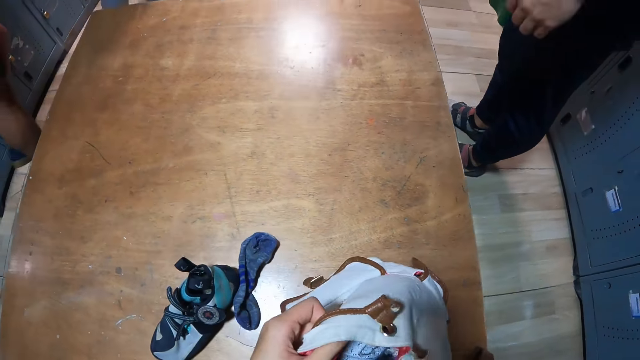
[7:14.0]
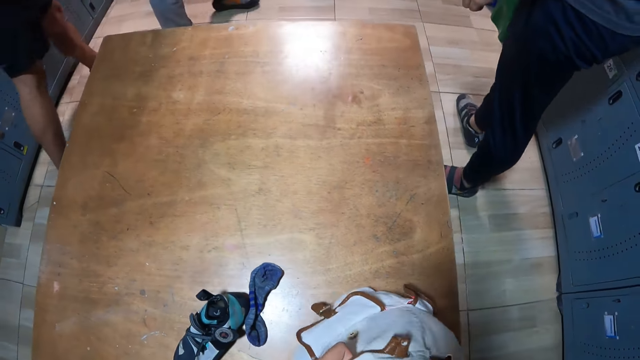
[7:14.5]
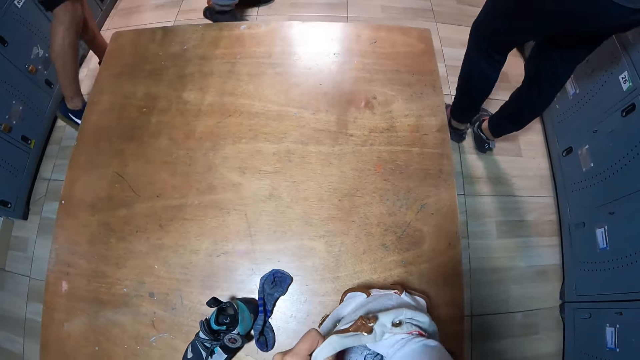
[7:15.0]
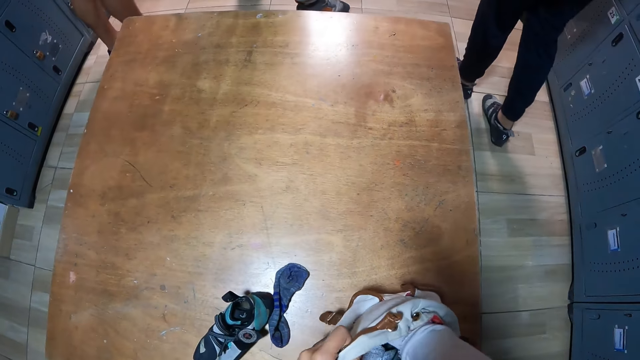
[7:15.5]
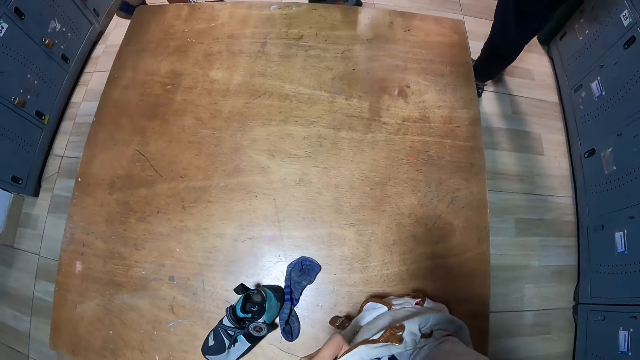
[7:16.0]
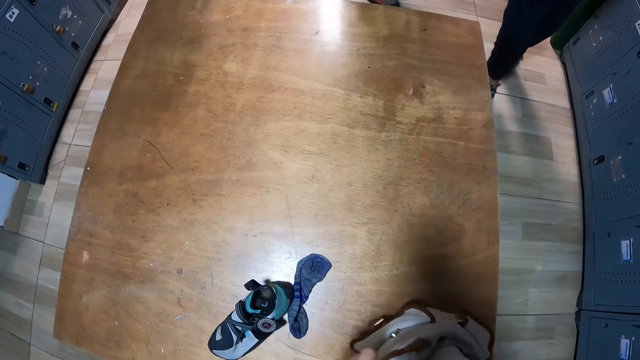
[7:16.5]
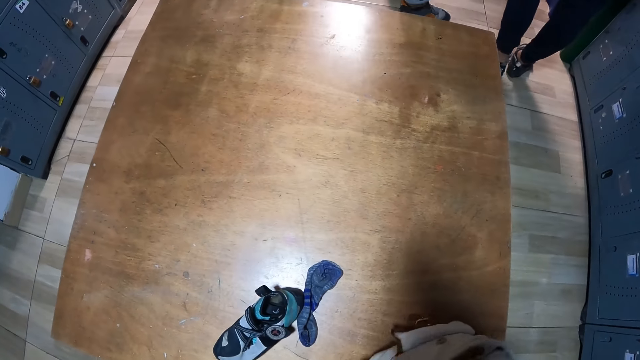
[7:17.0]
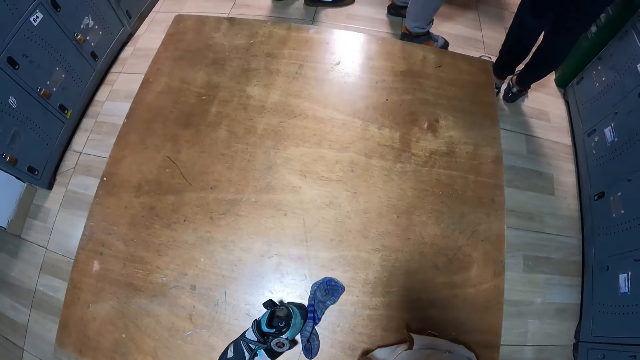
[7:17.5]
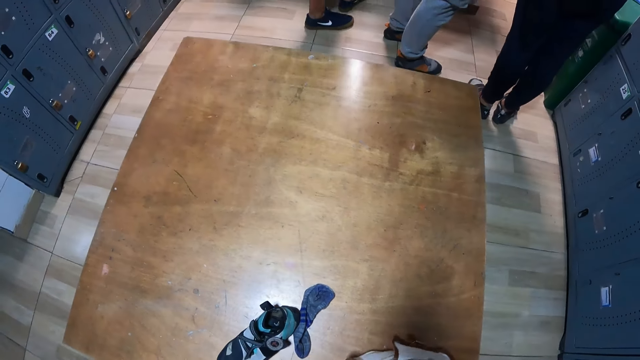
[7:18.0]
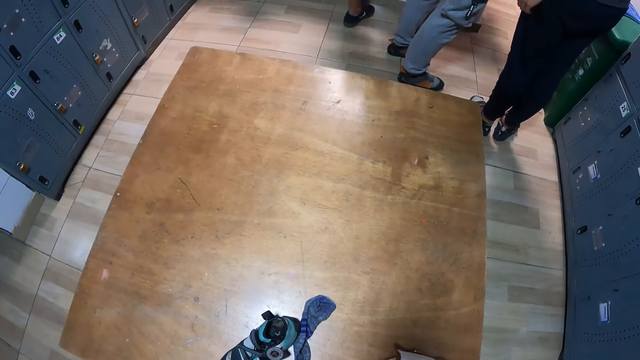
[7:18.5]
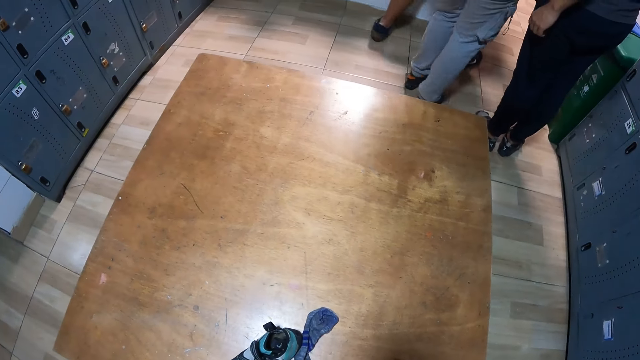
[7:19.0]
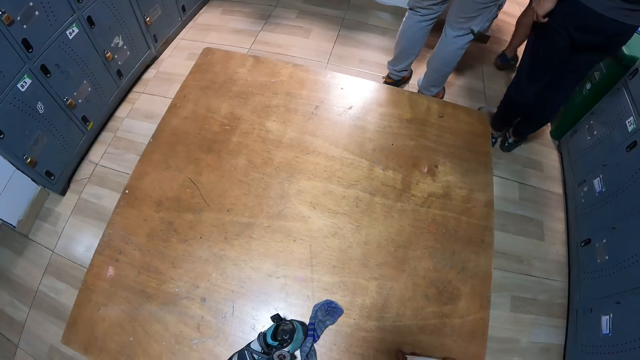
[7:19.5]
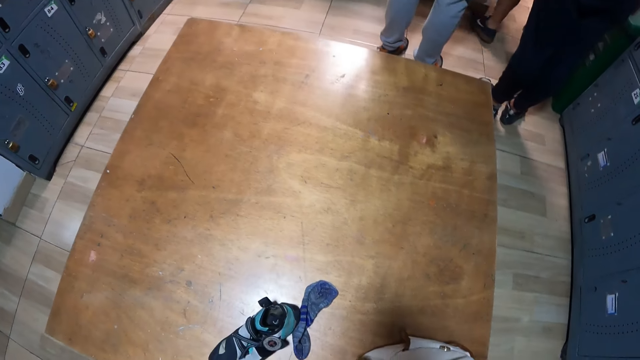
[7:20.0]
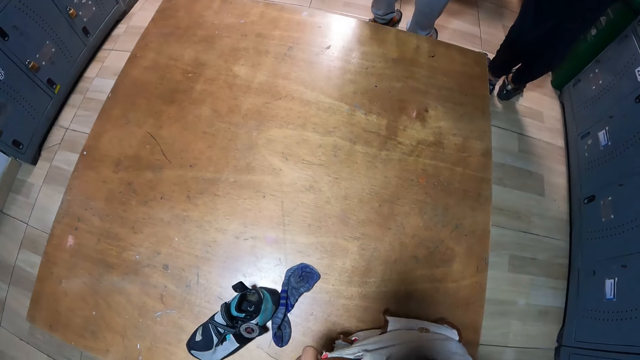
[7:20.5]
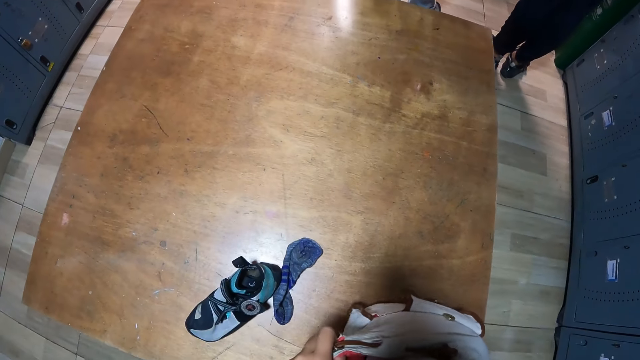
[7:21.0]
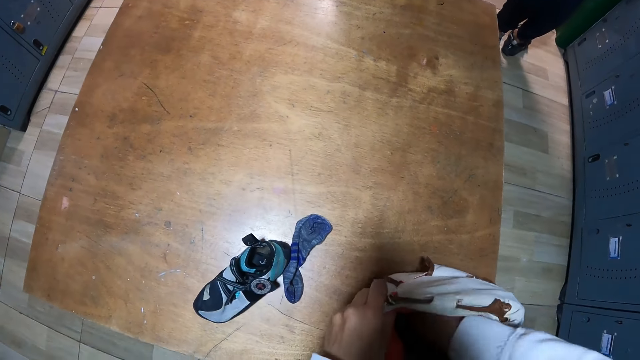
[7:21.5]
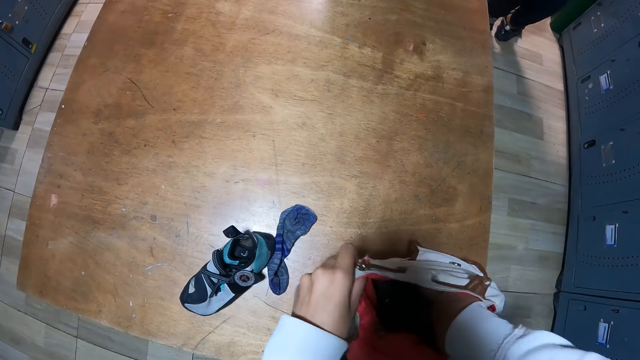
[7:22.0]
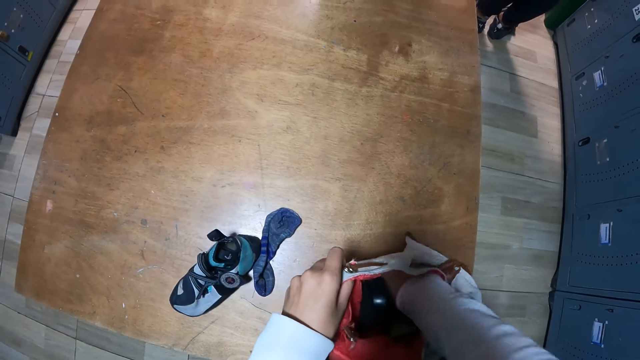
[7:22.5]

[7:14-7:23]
The camera wearer searches the bag with her right hand.

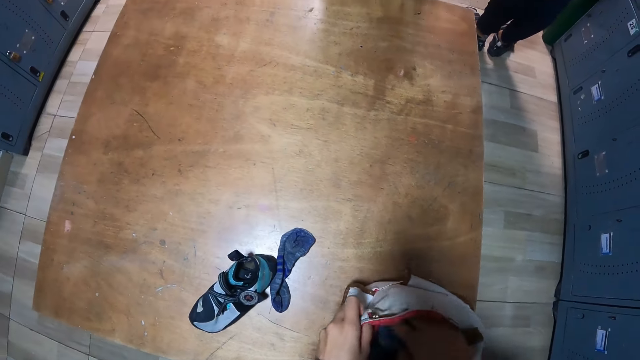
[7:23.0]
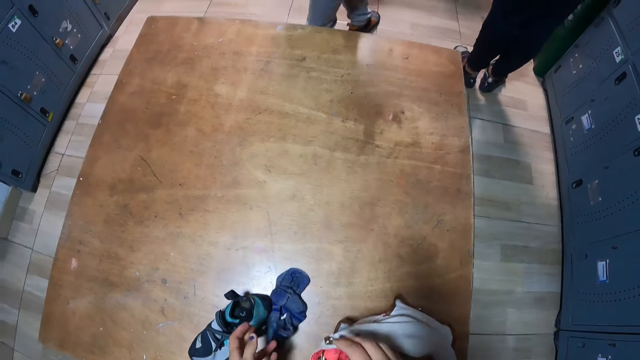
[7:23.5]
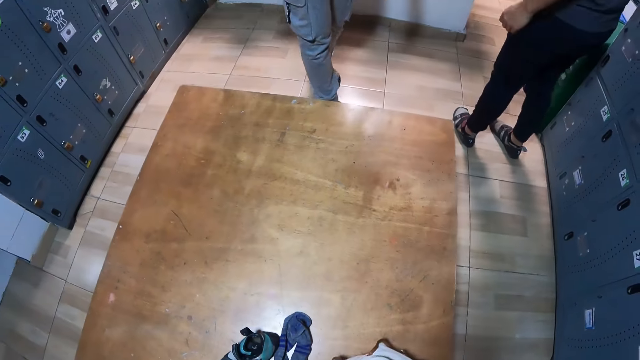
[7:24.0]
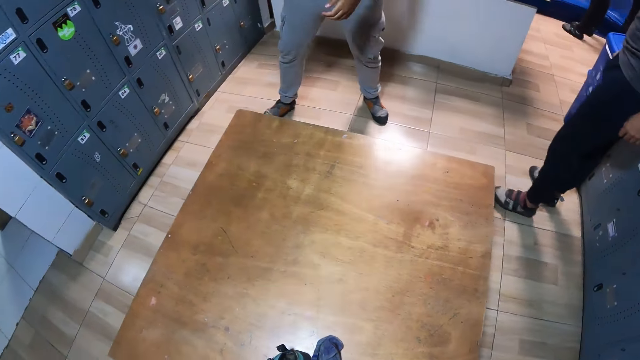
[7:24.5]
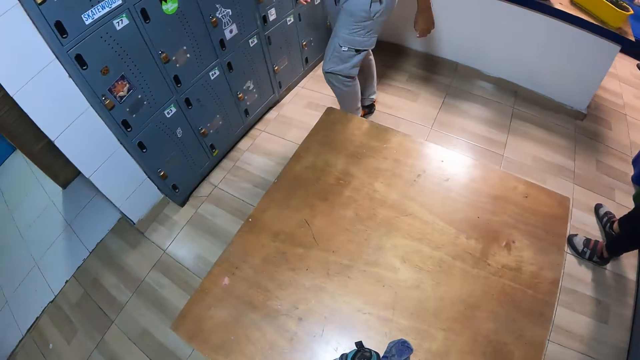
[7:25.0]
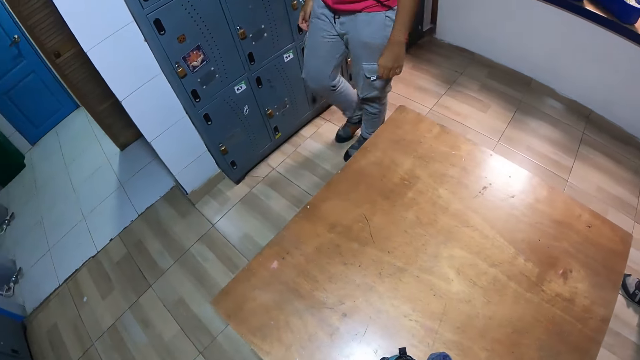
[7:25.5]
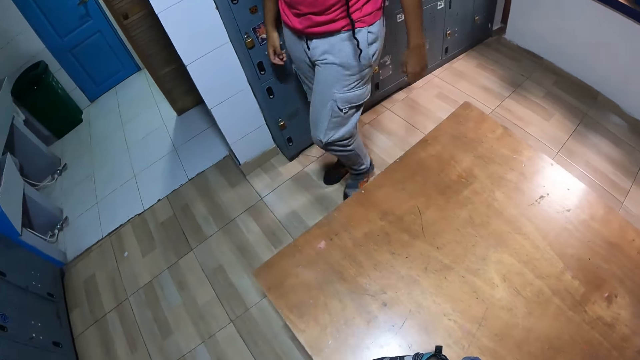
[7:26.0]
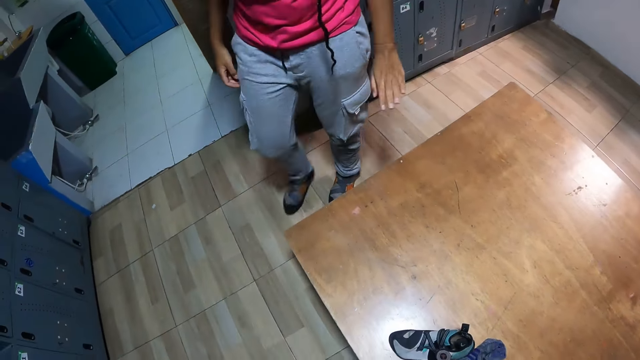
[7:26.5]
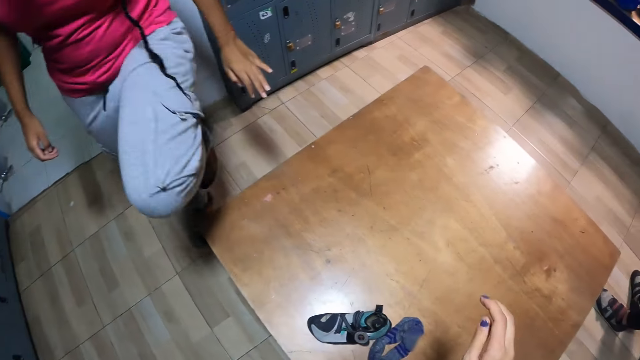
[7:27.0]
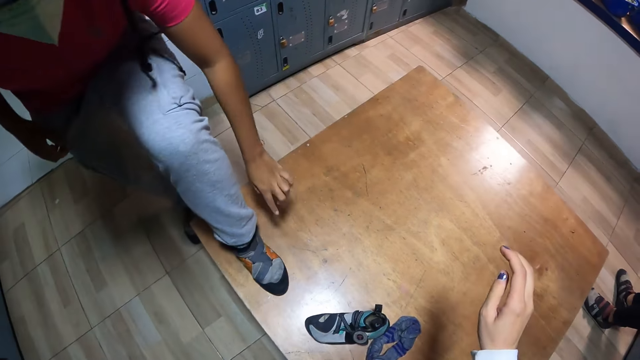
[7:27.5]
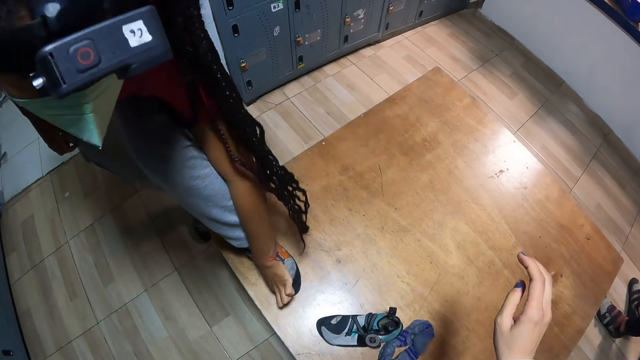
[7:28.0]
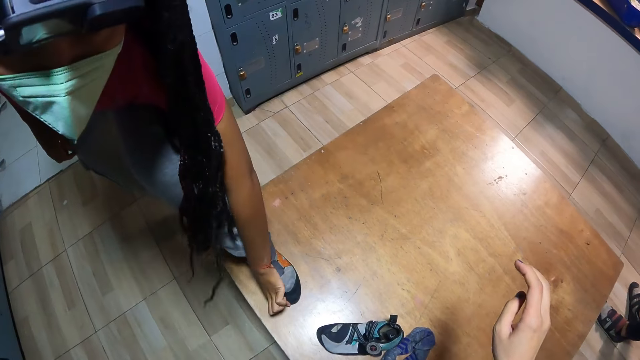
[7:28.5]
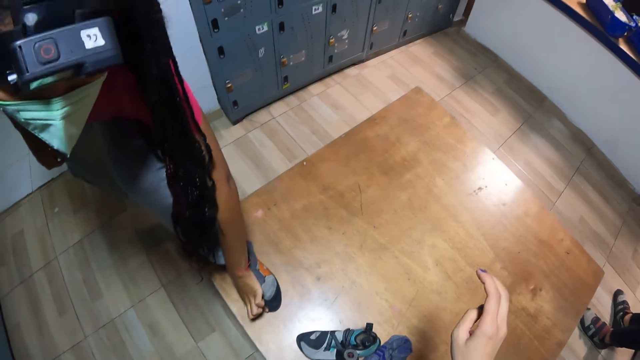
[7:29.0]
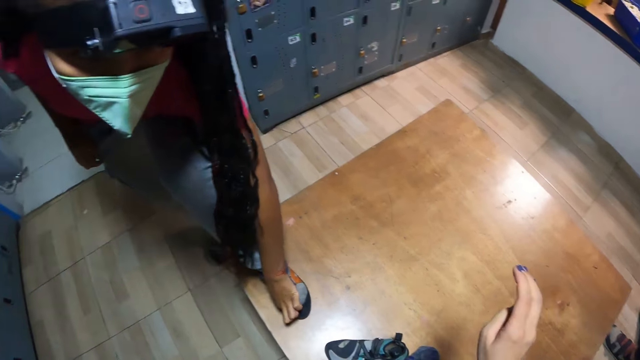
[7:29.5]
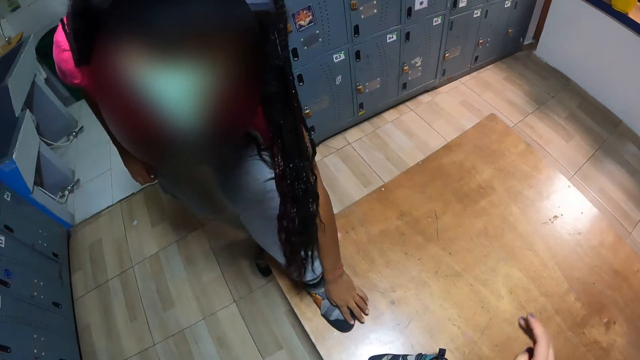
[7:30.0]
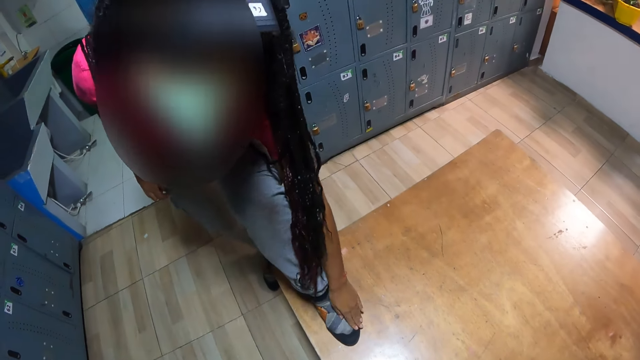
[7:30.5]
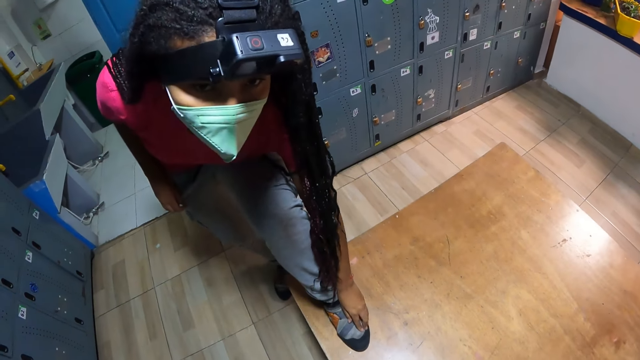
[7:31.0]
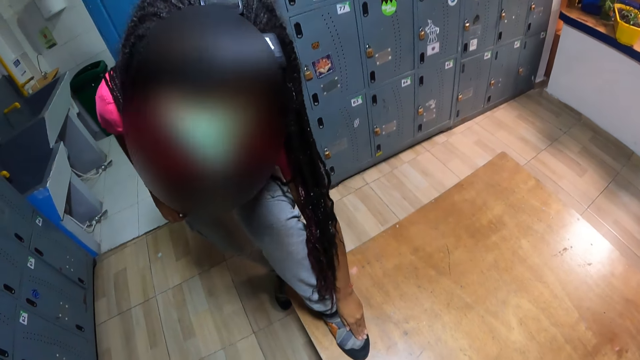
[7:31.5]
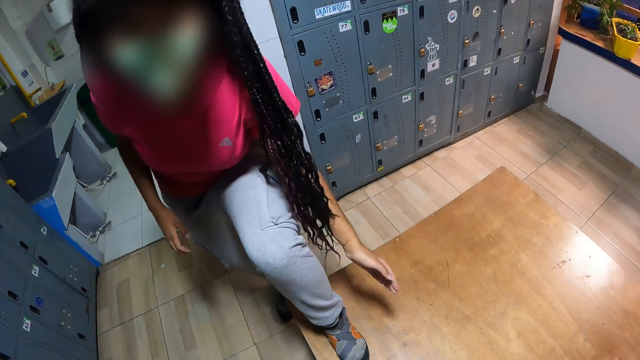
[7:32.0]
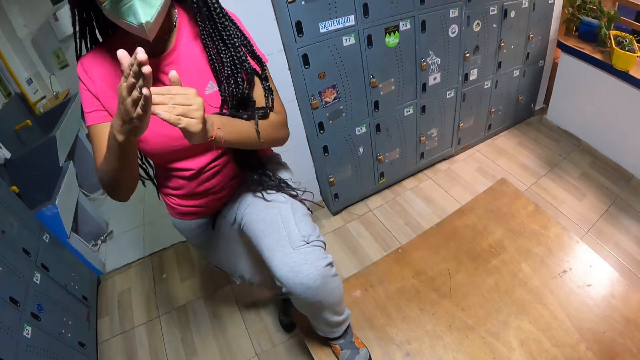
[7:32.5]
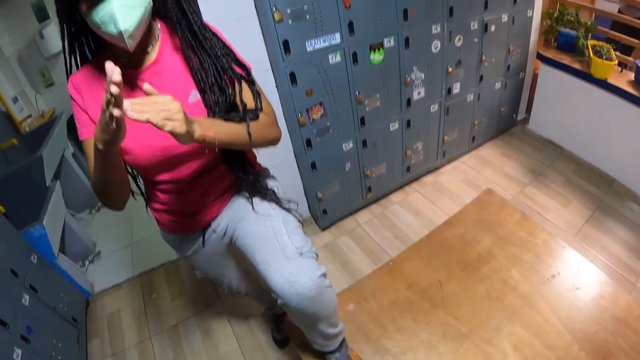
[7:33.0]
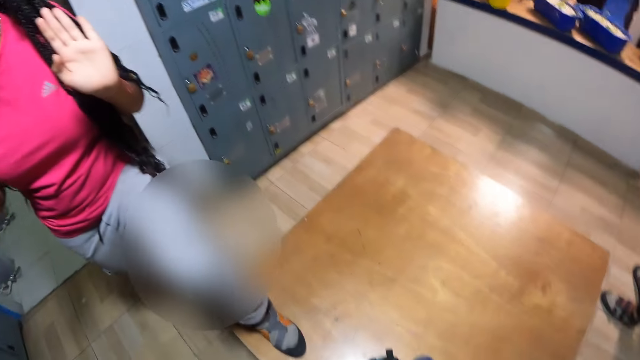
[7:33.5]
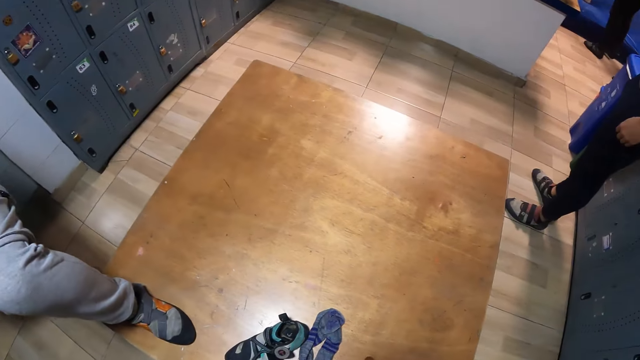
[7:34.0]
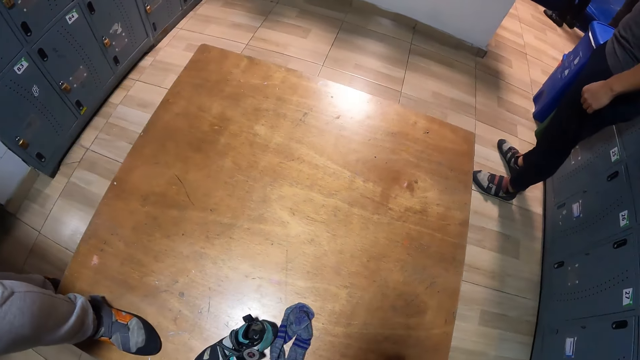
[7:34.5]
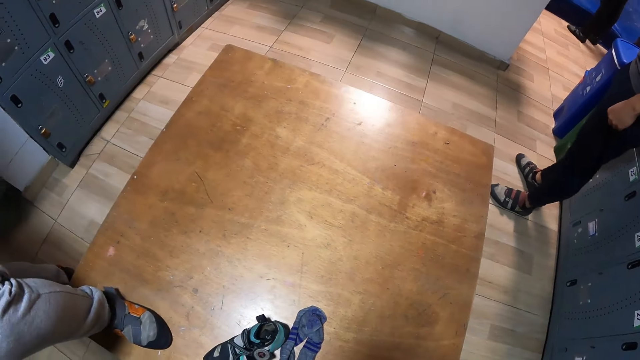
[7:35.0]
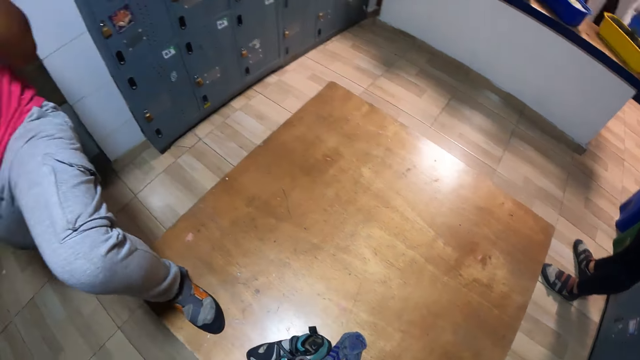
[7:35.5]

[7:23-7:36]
The camera wearer takes a sock from the bag with her right hand. She looks around. The woman places her left leg on the table. The camera wearer stretches the hand. She interacts with the woman. She drops down the hand. The woman puts fingers on the palm, rubs the hand and shows the palm of the hands. The camera wearer looks around.
